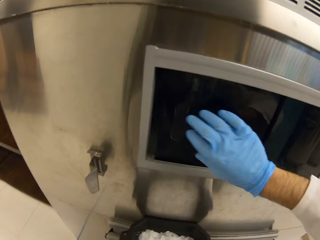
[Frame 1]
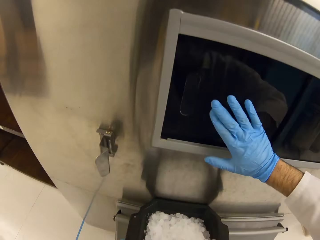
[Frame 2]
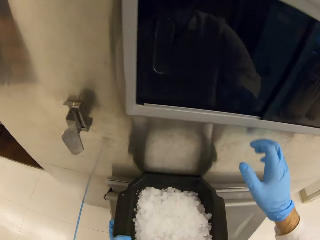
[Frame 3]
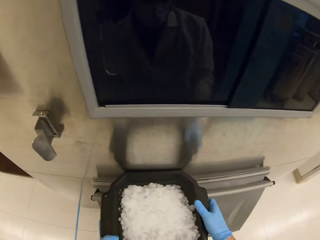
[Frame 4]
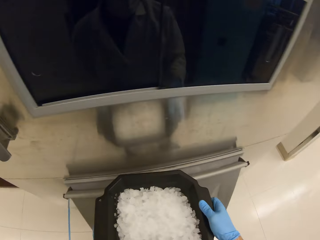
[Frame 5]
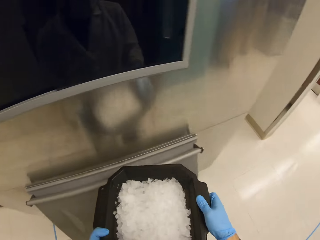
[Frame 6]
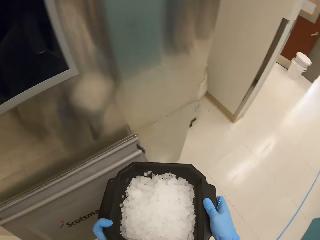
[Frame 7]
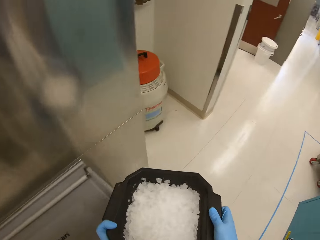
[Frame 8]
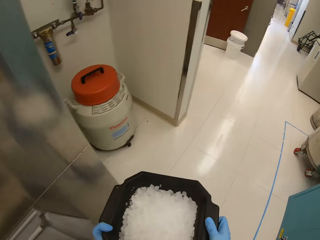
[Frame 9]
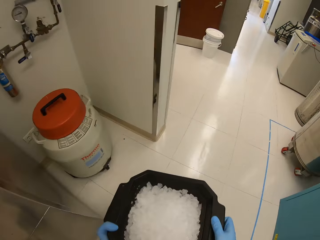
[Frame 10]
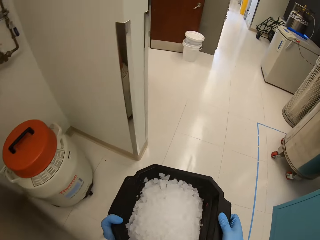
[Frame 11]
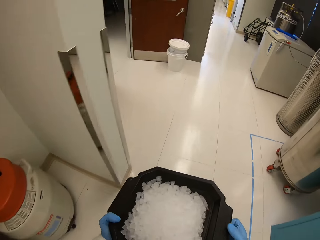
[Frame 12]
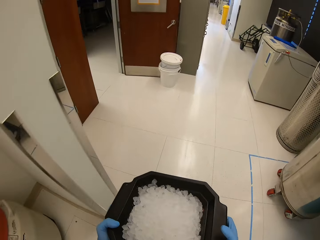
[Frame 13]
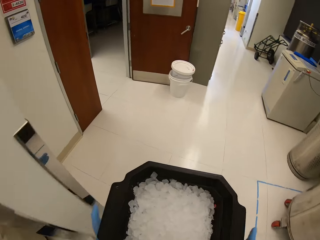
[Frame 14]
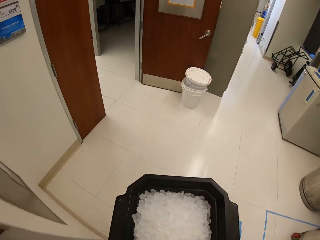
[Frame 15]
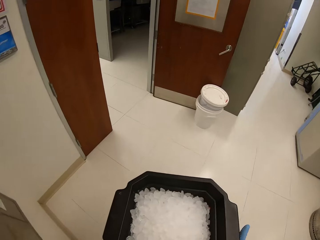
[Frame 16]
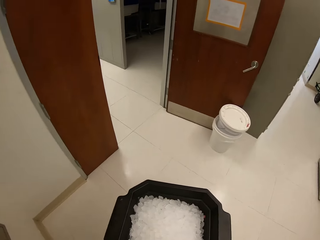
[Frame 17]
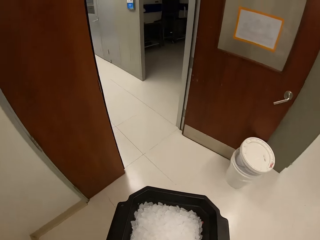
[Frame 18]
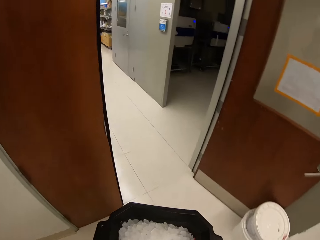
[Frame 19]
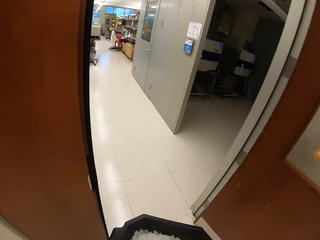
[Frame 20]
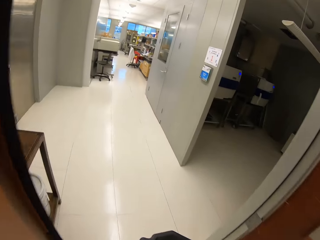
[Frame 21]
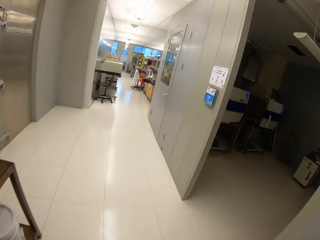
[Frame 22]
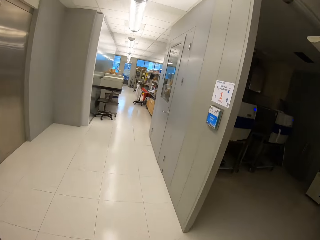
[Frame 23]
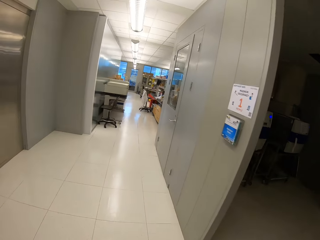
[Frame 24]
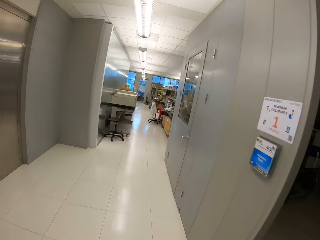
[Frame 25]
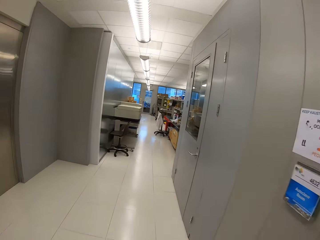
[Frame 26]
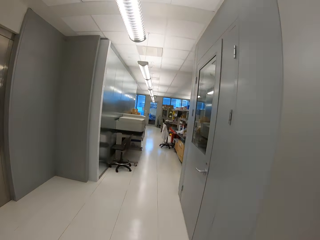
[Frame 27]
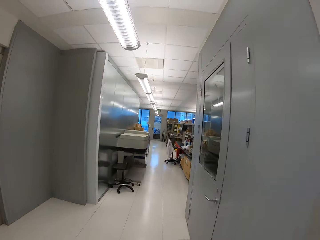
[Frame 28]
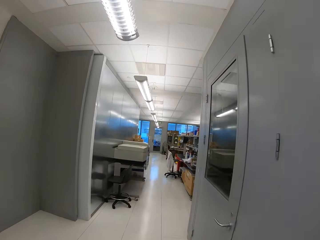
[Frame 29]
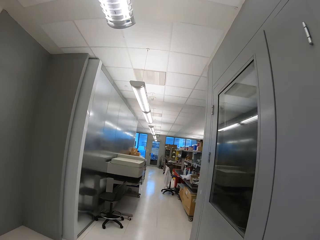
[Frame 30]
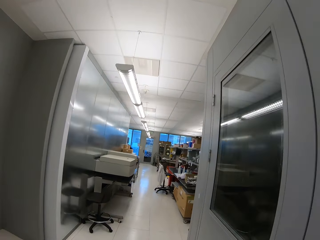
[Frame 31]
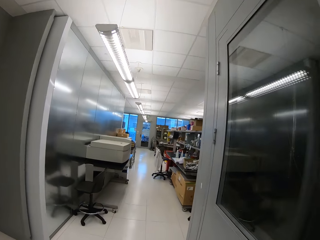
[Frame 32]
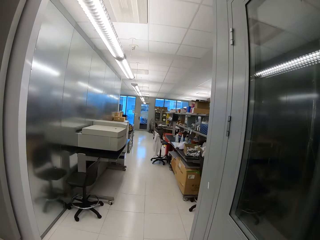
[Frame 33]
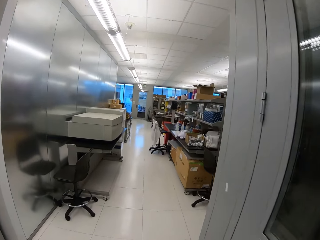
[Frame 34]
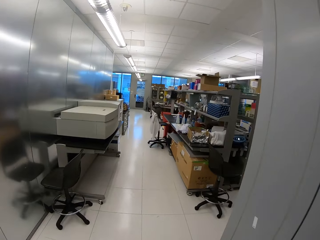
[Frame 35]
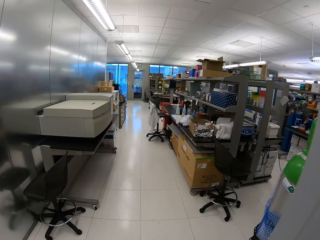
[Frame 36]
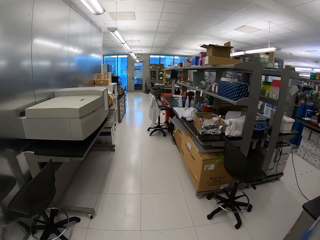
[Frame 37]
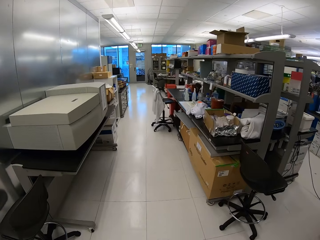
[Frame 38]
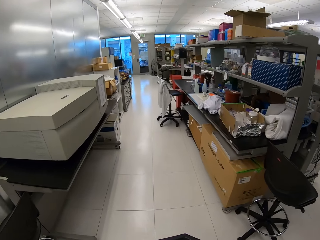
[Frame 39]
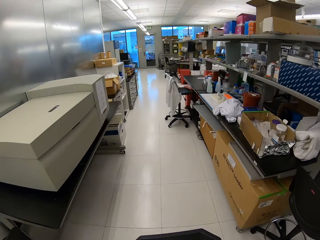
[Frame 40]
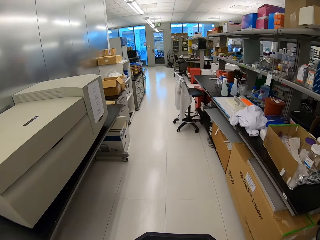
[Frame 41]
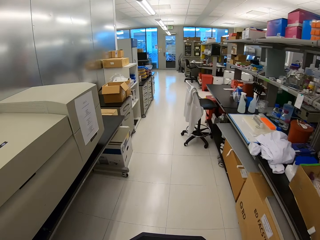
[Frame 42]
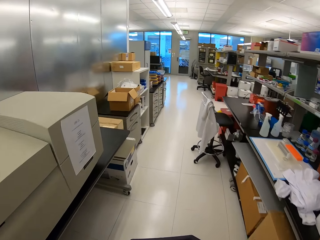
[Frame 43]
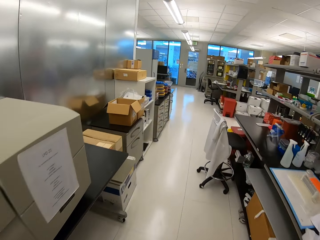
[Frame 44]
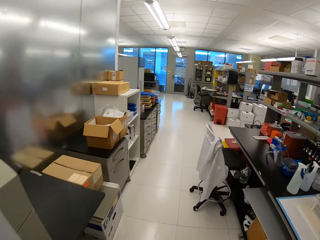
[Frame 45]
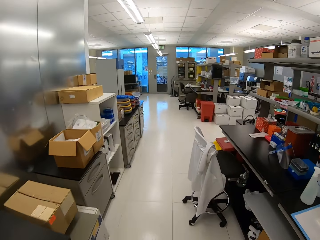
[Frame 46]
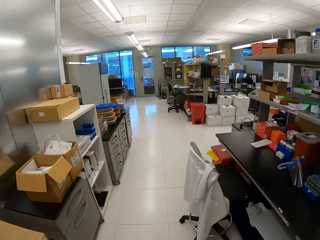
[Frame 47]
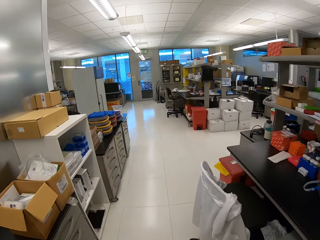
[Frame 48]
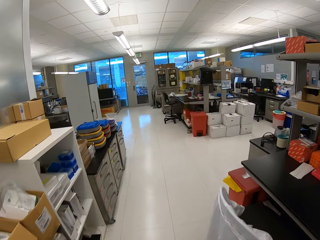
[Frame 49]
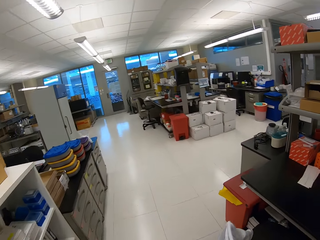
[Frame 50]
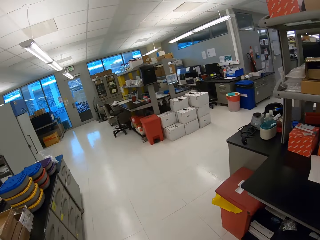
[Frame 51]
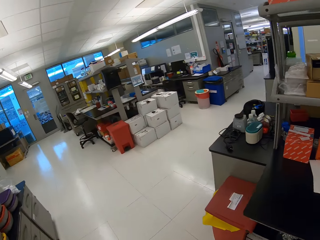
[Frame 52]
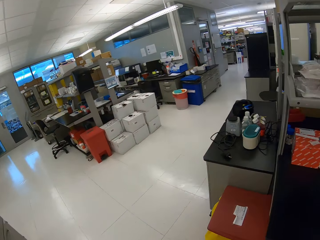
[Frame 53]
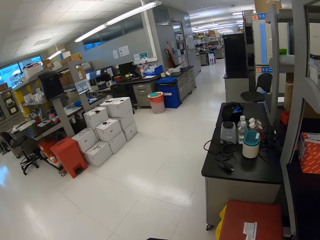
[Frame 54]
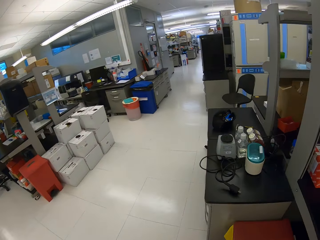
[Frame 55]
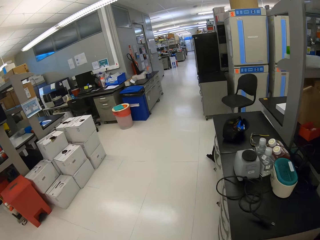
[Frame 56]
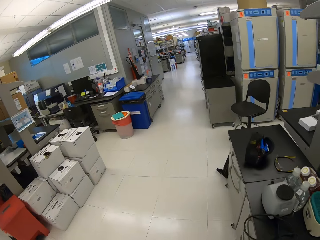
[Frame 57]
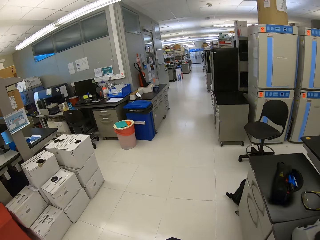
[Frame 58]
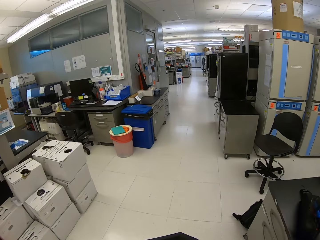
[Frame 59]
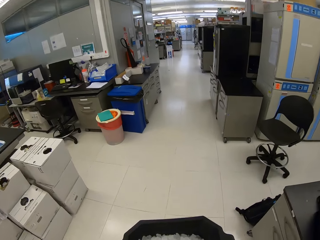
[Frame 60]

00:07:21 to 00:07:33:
The camera wearer closes the ice cube dispenser. They shake the ice cubes in the tray. They walk around the laboratory.

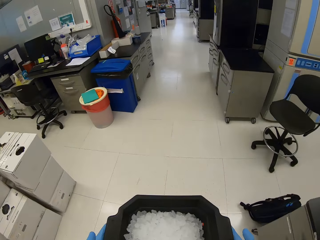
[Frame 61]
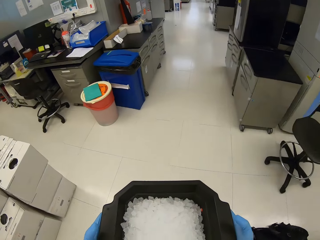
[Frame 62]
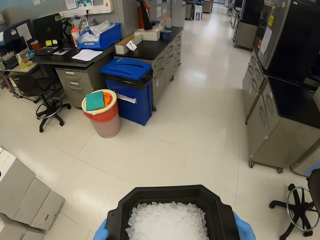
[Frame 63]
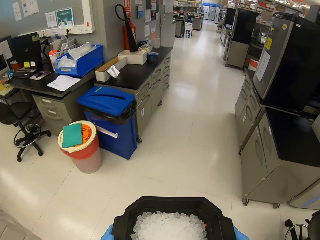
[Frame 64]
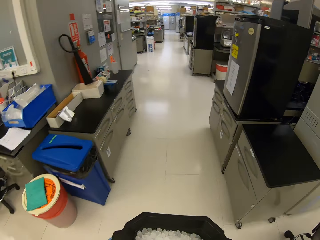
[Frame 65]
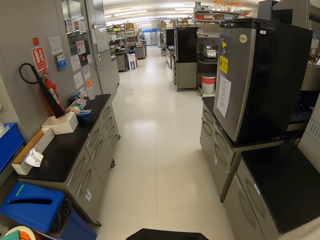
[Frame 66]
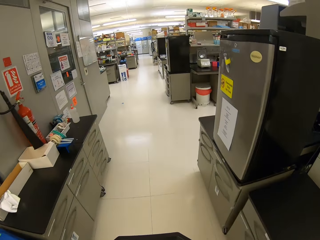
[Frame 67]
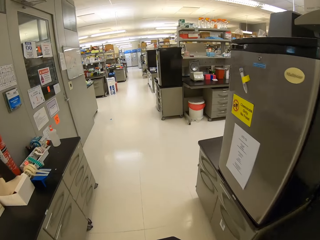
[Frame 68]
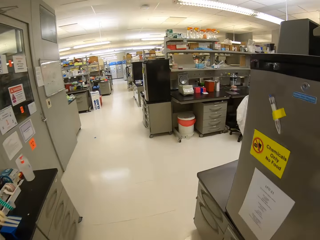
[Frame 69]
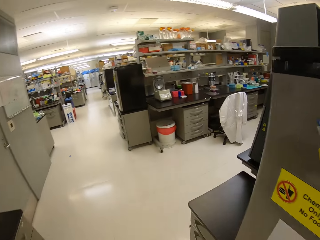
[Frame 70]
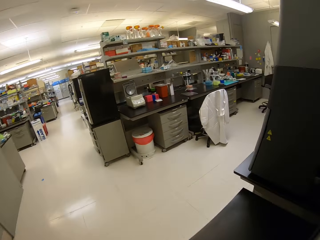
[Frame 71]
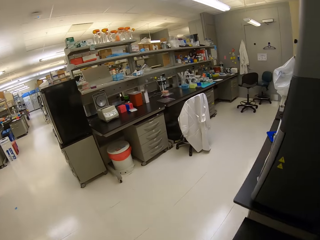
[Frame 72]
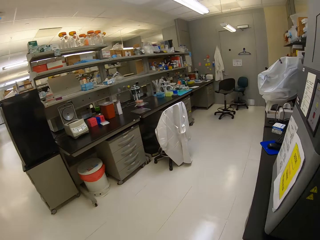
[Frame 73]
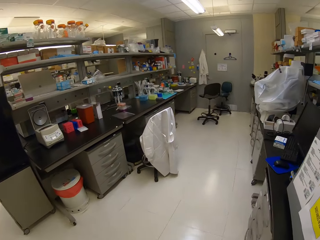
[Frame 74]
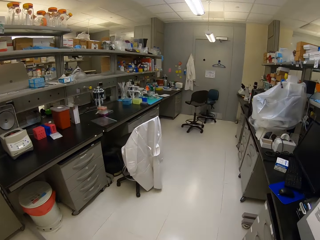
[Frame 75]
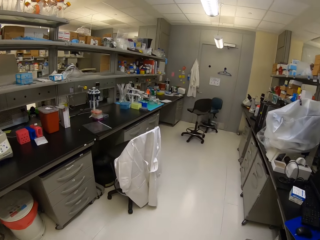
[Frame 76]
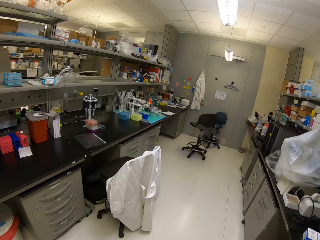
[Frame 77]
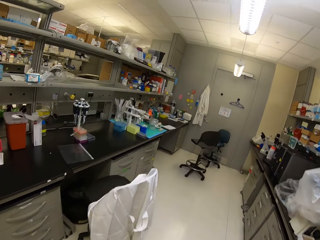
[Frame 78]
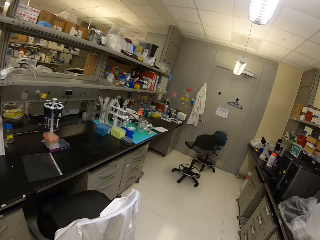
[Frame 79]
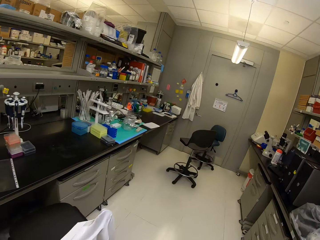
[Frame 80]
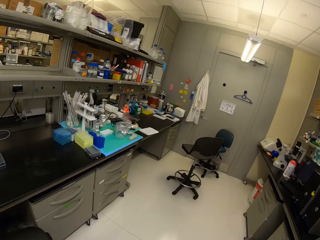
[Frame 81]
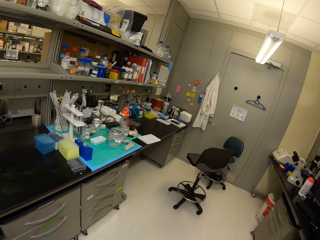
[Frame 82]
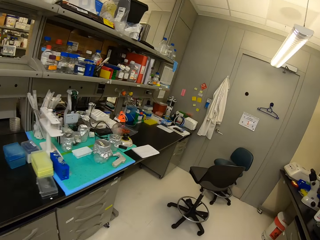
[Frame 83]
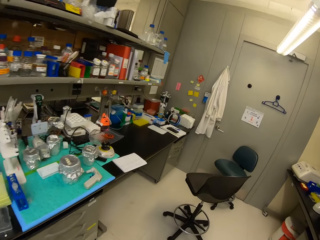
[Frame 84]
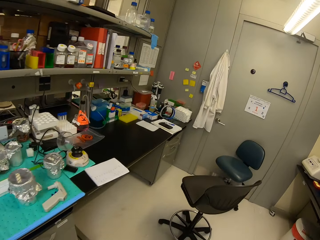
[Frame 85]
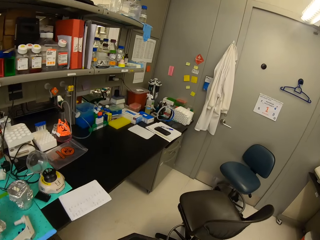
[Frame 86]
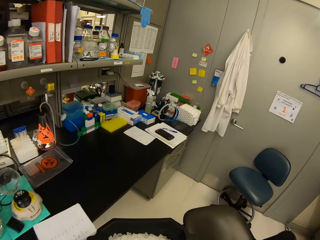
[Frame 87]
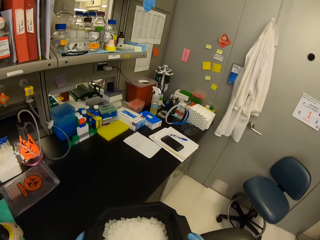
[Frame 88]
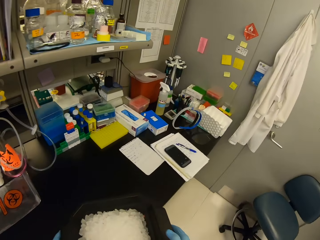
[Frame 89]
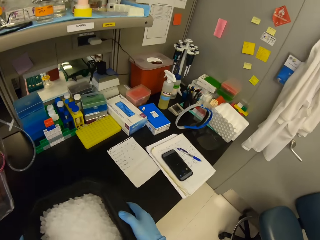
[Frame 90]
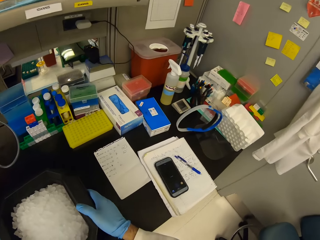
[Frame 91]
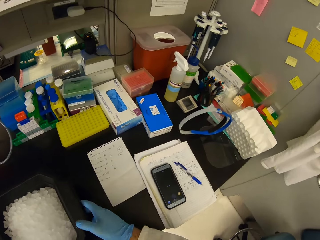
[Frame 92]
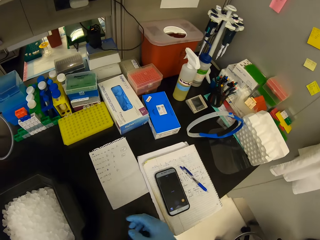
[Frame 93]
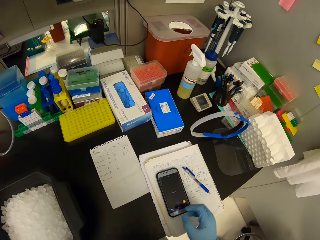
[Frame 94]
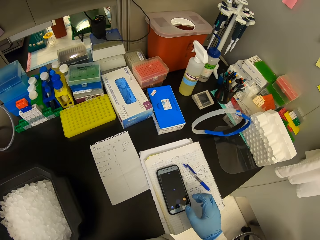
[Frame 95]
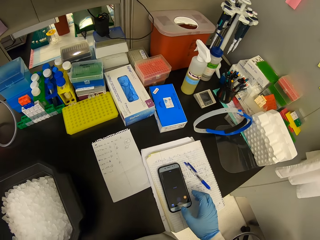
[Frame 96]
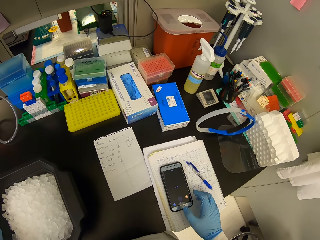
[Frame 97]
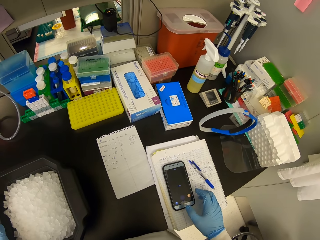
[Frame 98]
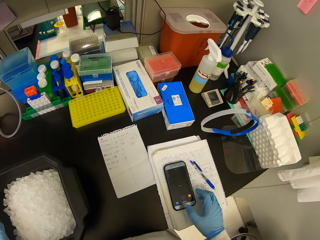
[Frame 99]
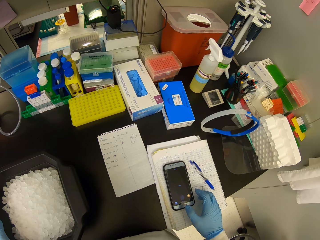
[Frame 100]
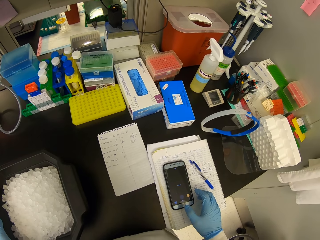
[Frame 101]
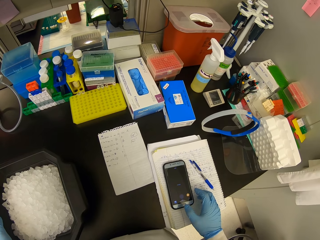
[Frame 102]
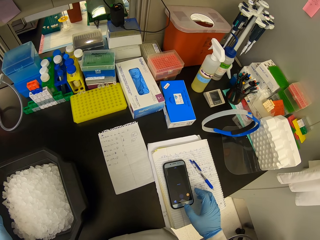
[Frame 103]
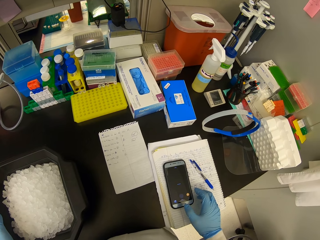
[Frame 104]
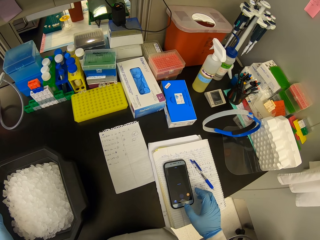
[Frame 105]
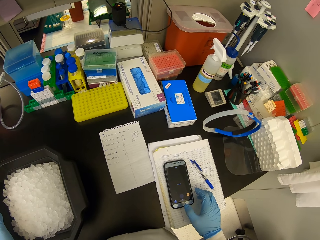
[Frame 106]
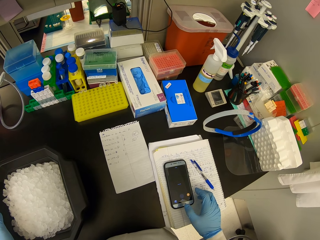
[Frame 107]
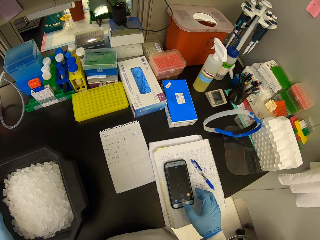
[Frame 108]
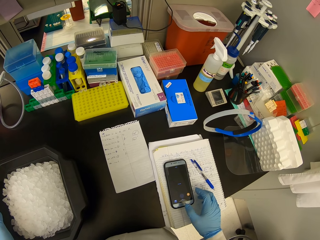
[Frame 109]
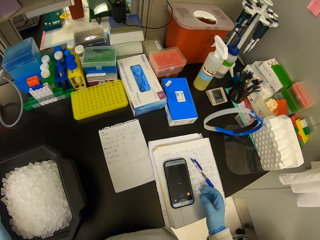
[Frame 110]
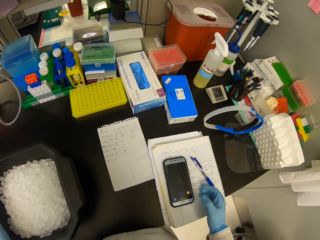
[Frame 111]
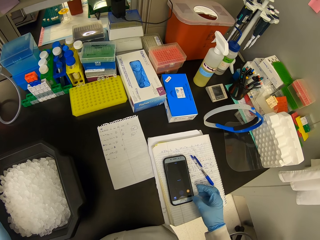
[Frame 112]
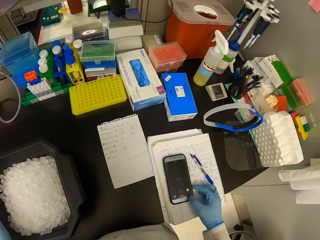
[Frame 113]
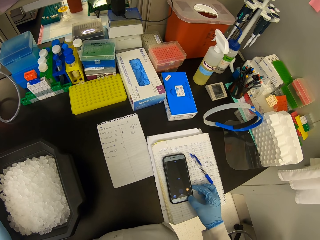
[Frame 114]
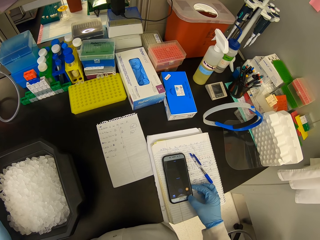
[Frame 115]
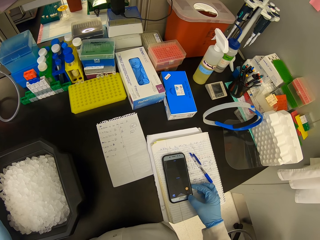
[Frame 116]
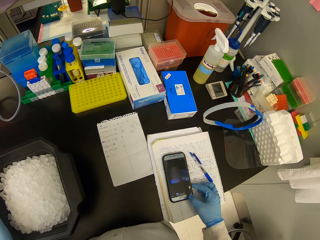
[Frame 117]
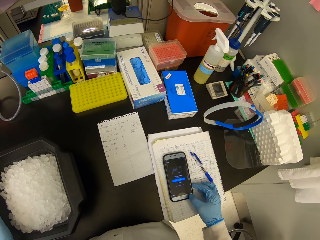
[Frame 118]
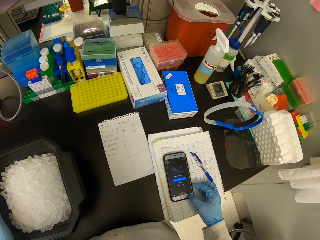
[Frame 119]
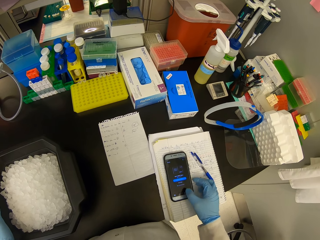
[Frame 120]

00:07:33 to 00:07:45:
The camera wearer places the tray with ice cubes on the countertop. They check the phone.
